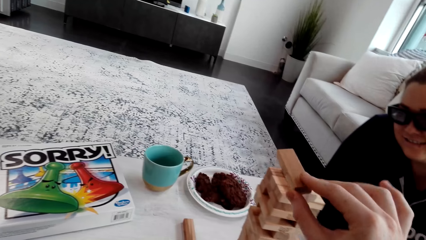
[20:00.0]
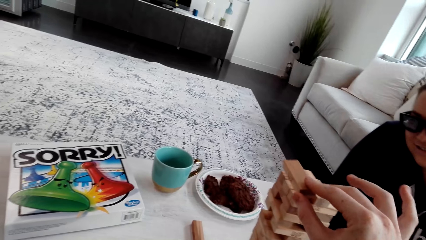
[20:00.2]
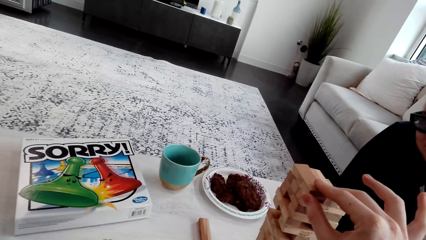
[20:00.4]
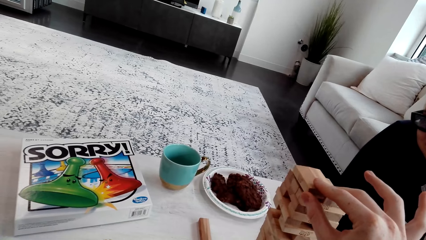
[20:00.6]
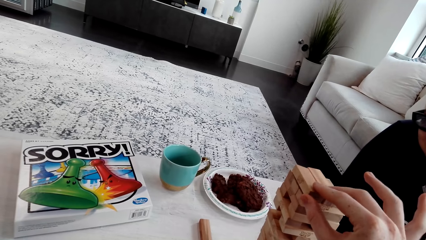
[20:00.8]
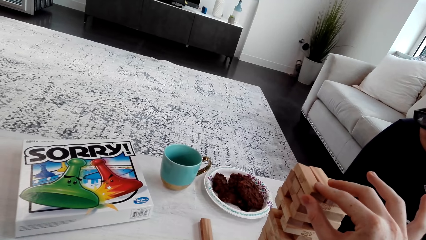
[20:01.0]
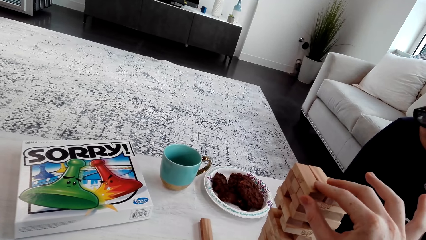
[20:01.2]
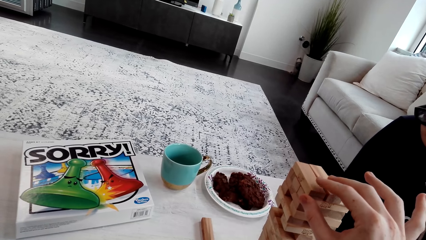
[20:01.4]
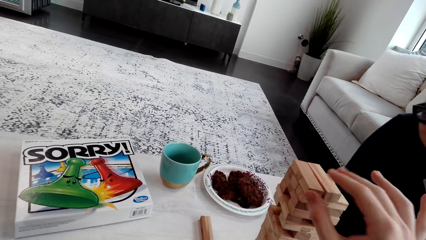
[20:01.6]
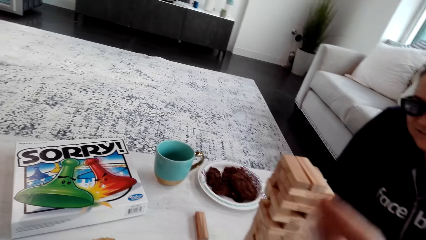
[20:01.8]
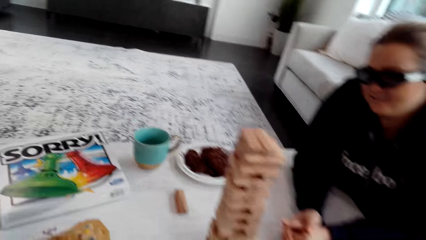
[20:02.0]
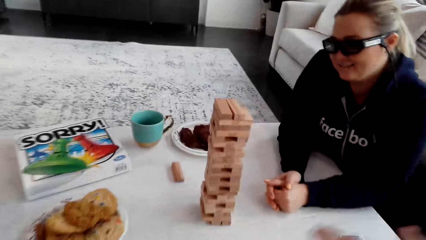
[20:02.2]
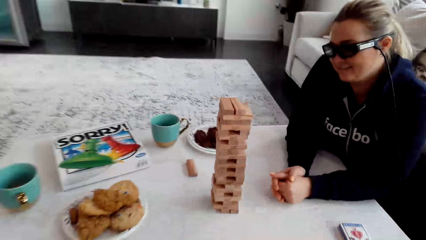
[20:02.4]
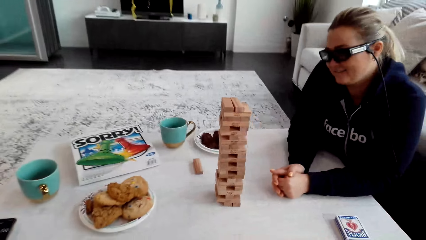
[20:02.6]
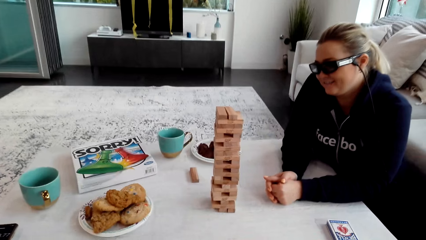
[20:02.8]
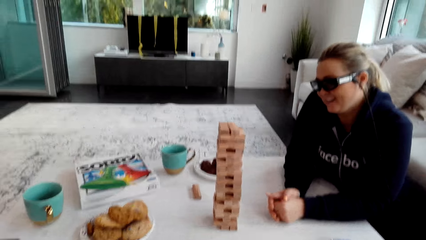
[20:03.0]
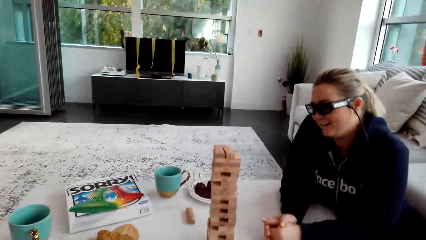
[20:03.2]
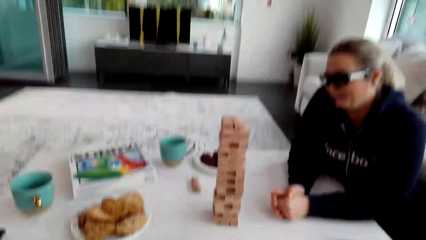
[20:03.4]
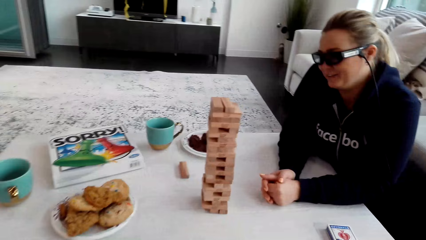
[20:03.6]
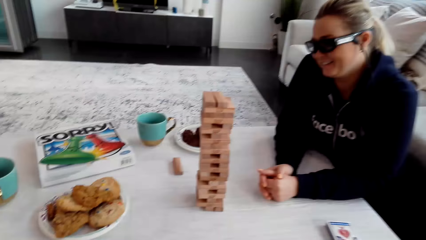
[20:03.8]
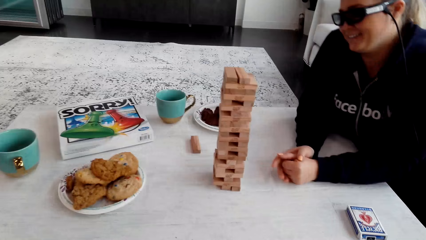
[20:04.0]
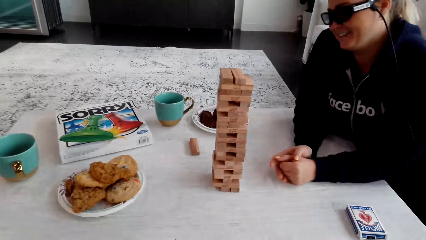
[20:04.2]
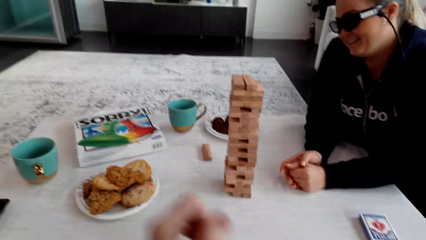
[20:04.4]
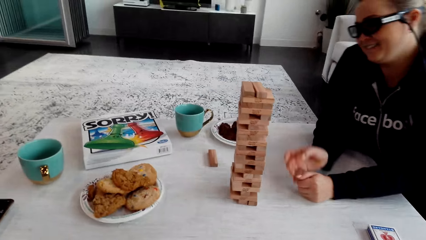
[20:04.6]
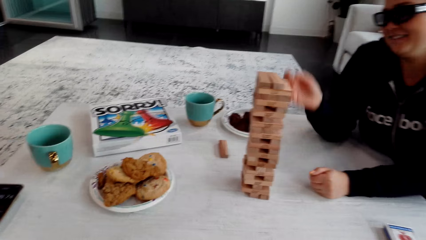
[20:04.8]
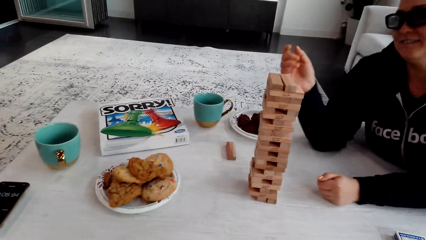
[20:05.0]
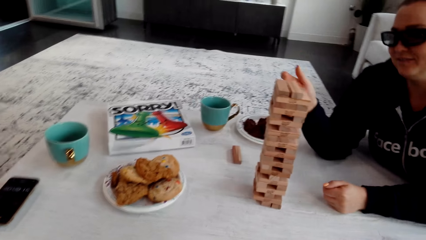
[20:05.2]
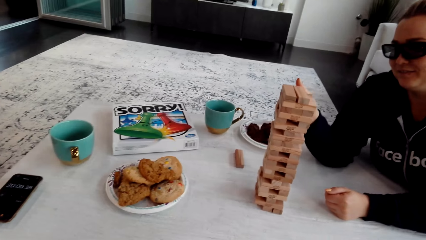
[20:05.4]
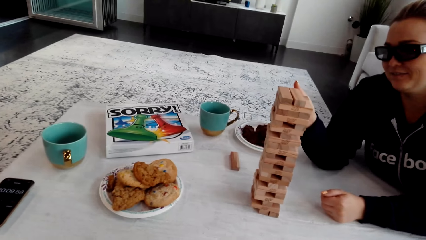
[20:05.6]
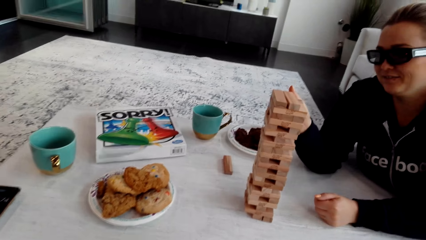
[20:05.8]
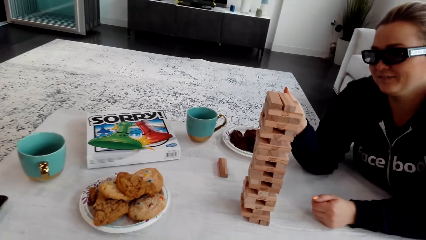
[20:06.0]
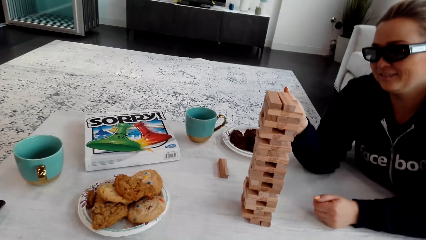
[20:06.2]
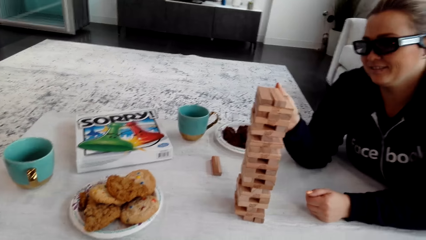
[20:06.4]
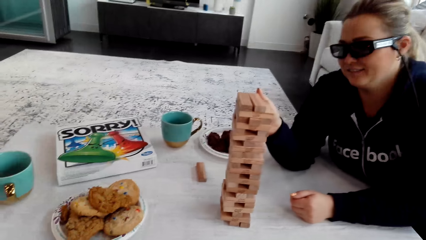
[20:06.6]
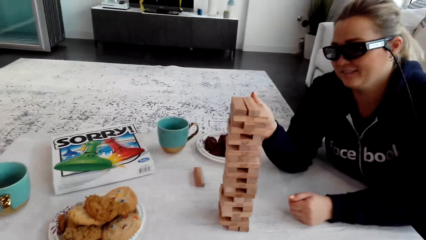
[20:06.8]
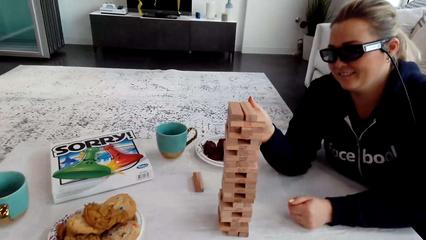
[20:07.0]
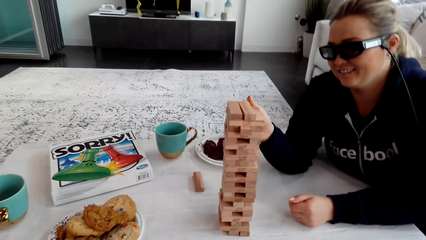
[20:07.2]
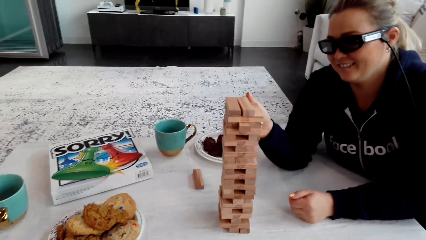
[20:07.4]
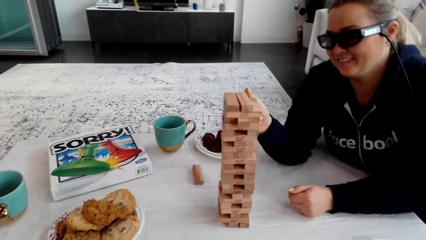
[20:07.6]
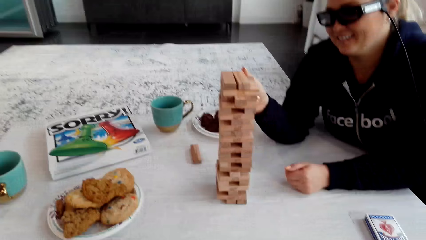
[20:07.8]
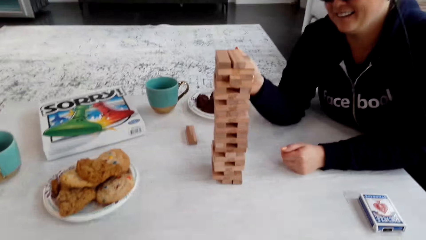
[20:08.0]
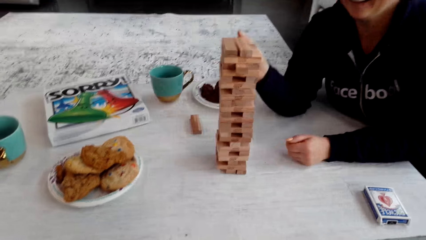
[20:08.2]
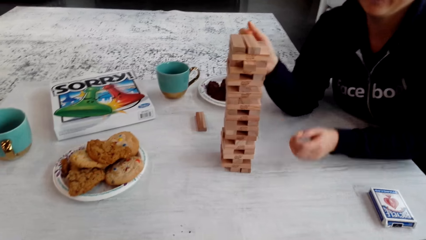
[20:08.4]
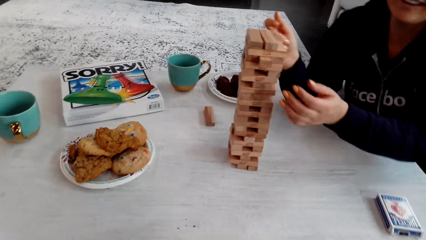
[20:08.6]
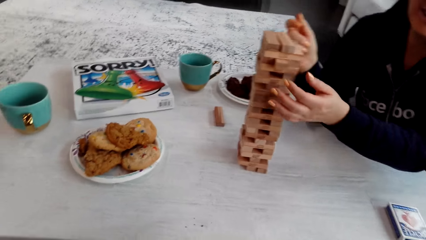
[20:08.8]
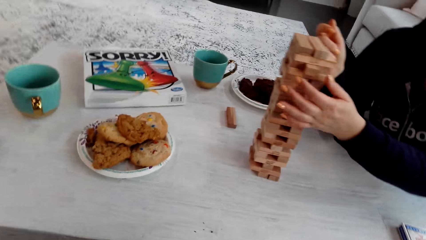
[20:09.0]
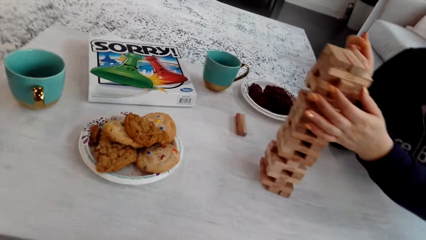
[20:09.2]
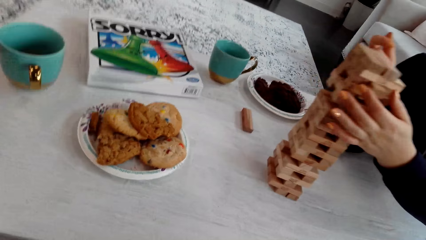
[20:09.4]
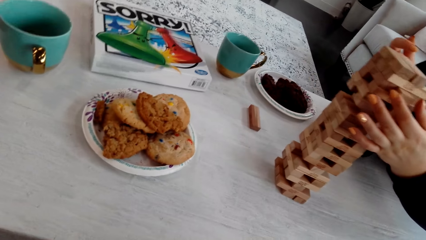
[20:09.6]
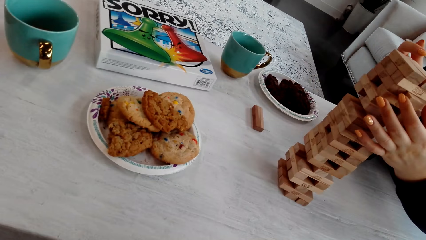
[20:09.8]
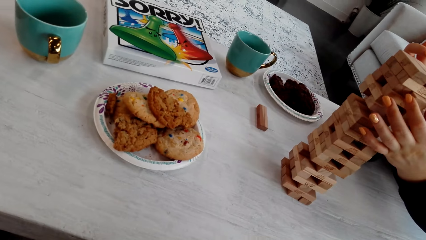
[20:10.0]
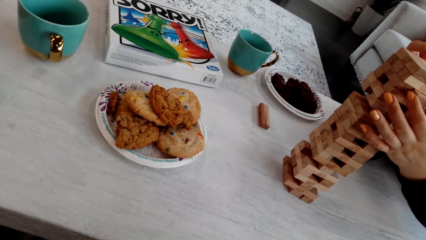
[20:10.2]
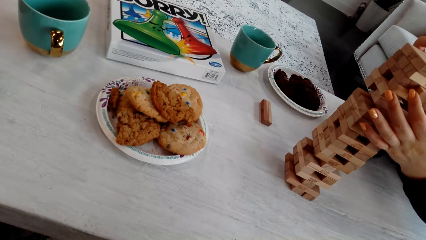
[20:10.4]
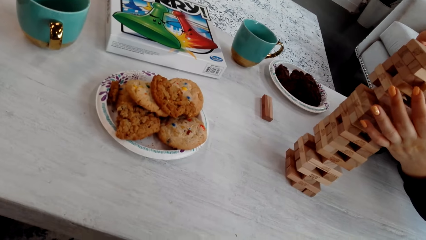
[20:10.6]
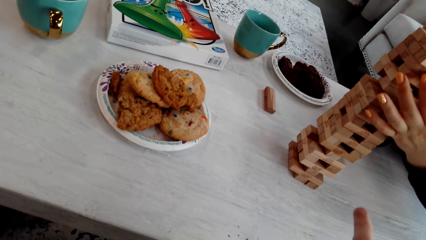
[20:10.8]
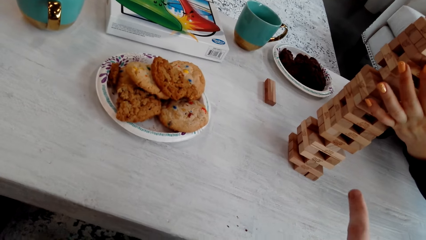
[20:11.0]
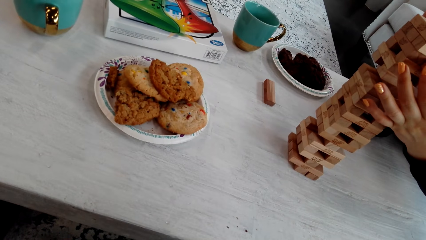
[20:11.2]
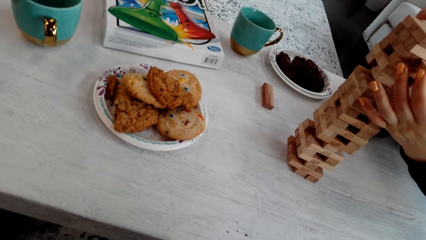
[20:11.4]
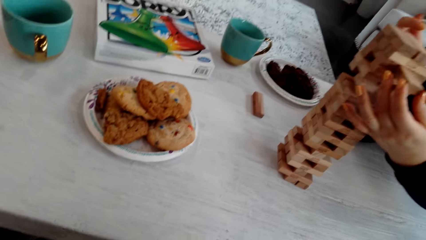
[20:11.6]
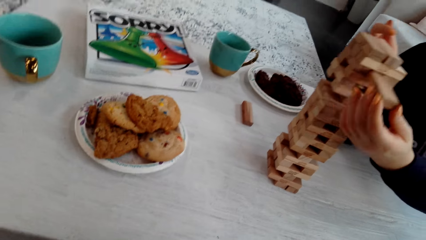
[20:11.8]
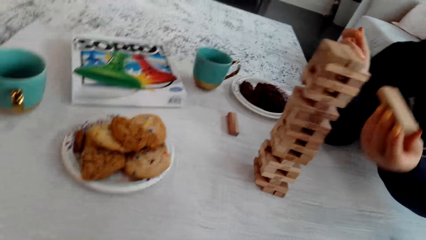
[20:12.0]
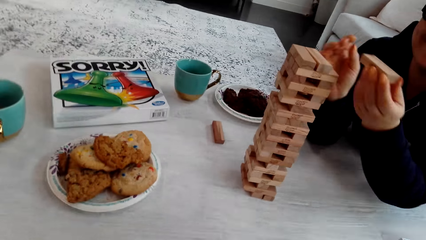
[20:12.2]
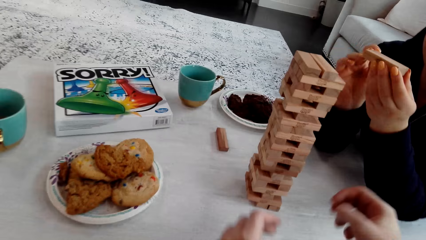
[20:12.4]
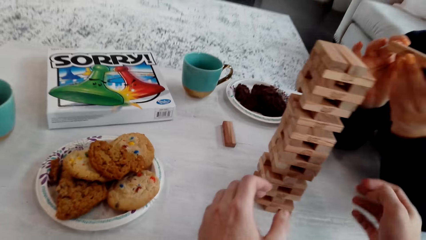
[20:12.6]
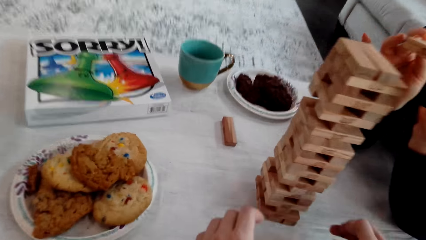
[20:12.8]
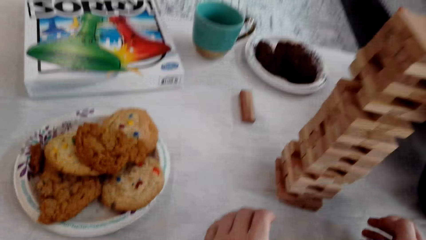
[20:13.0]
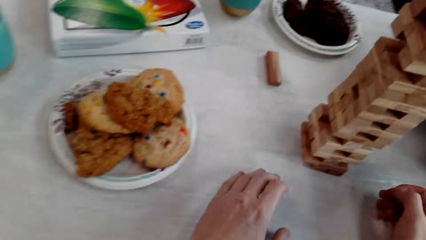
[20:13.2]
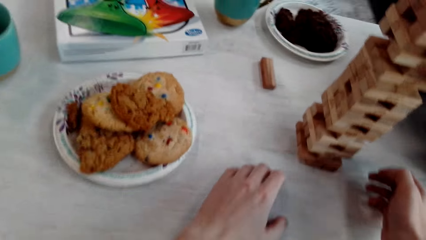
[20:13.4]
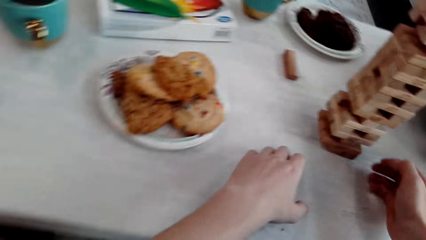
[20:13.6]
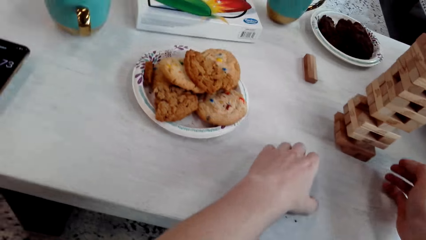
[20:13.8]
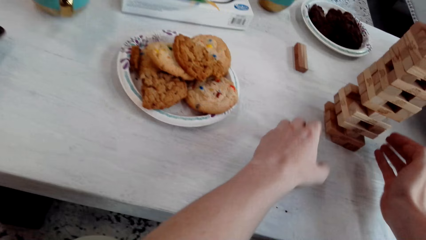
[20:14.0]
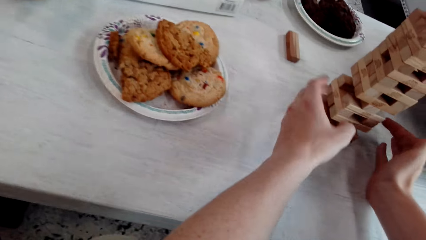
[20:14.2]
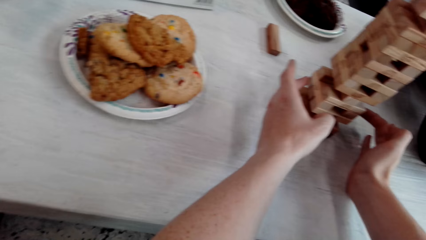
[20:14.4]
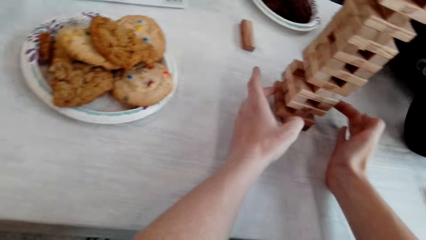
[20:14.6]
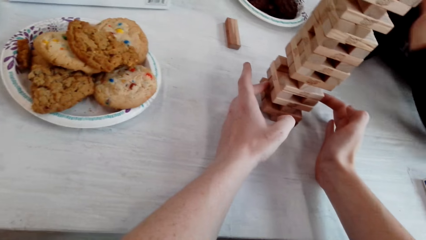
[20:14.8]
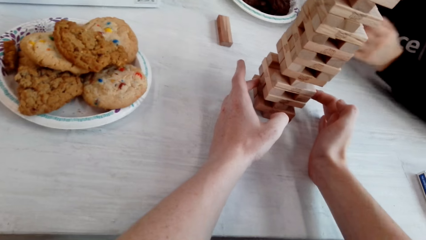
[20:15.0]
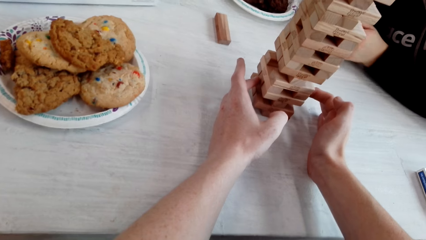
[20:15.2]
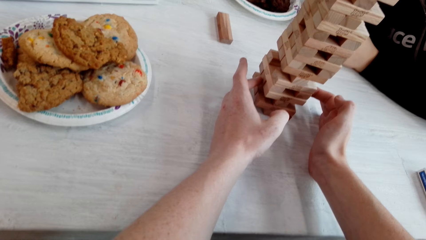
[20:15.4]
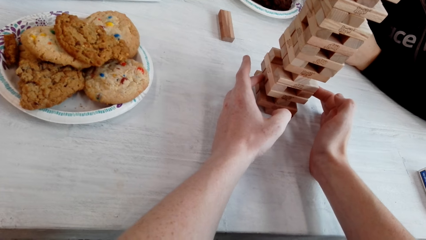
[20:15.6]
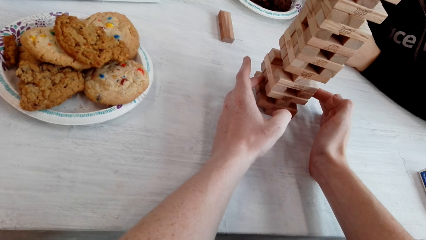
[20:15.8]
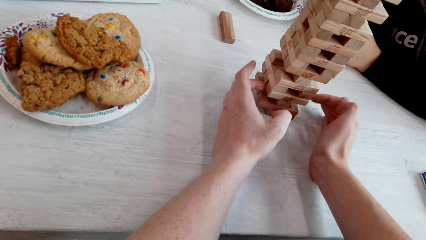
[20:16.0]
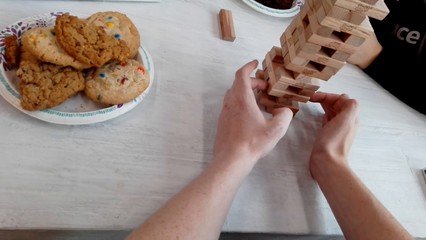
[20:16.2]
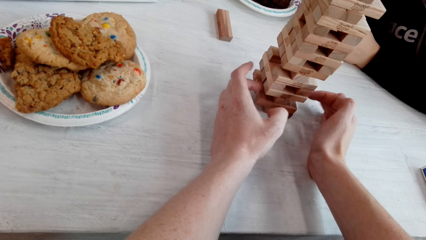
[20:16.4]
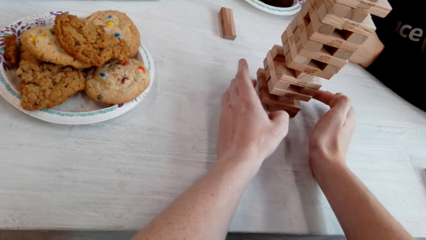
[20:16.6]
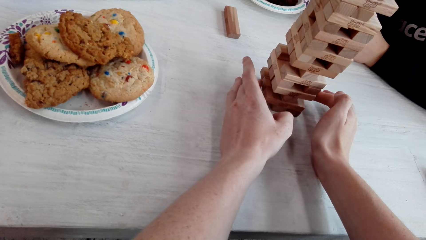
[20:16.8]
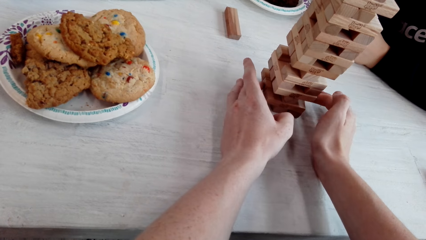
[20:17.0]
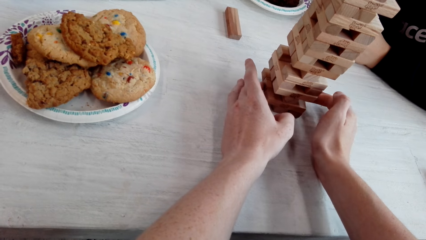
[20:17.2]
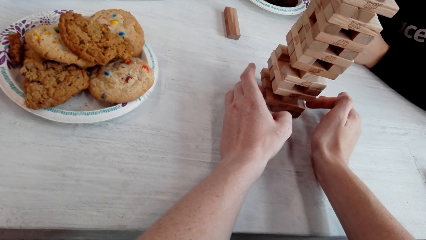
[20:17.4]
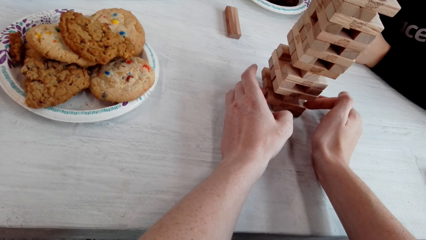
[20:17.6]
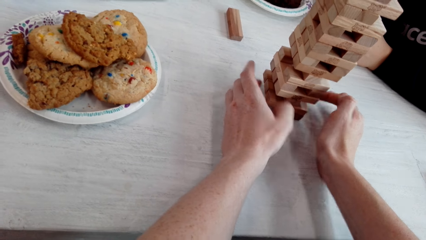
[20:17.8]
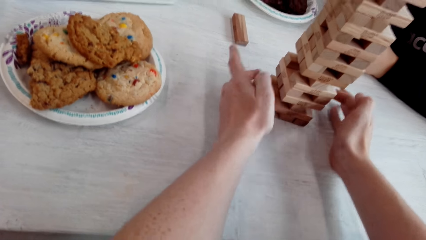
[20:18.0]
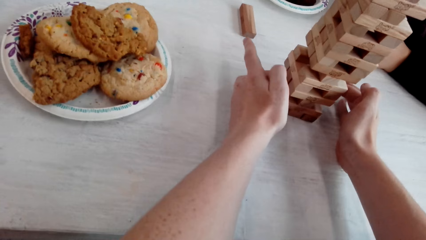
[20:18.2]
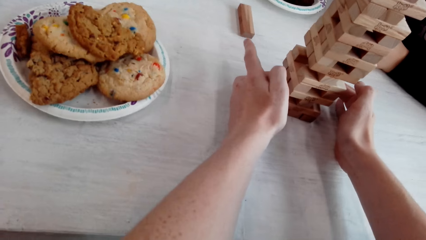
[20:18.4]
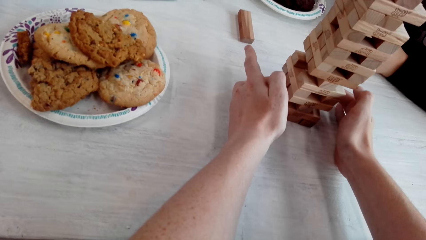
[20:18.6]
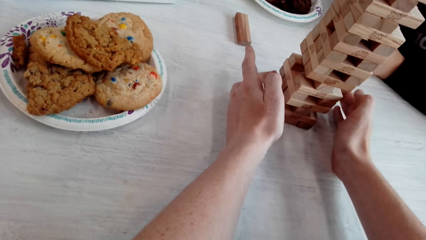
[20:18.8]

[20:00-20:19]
The camera wearer puts the wooden jenga piece on the top of the jenga with his right hand. A woman talks to the camera wearer. The woman removes a piece of the block. She pushes the wooden jenga piece with her right hand finger. She puts the piece of the block on top. The camera wearer talks to the woman. The woman removes the wooden jenga piece with her left hand and laughs. She holds the wooden jenga piece with both her hands. The camera wearer touches the wooden jenga piece with both his hands. He talks to the woman.
